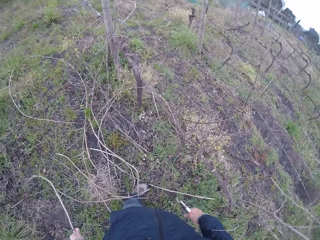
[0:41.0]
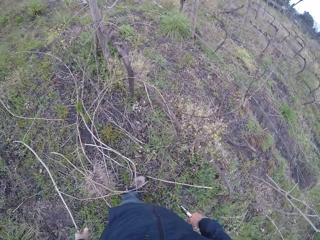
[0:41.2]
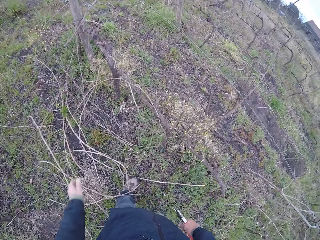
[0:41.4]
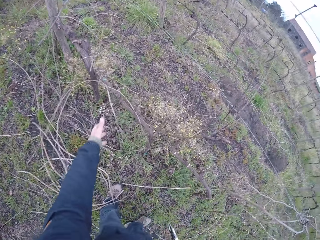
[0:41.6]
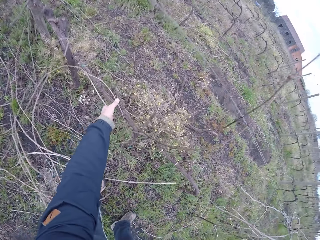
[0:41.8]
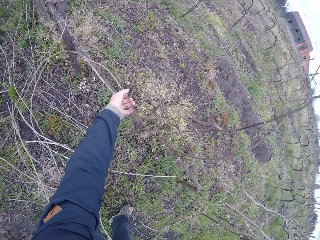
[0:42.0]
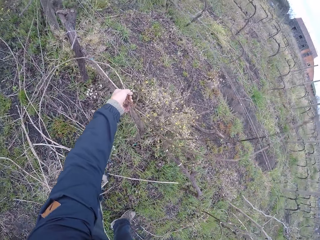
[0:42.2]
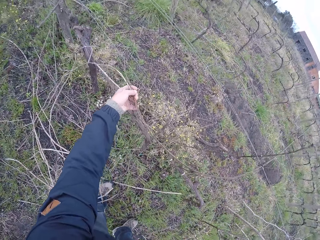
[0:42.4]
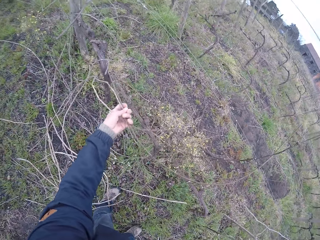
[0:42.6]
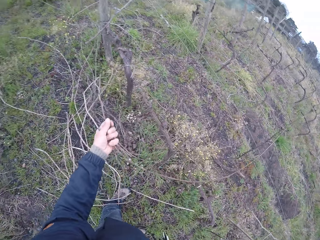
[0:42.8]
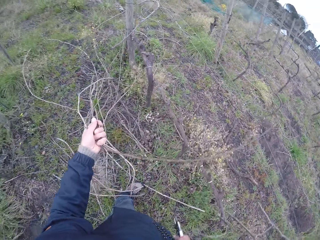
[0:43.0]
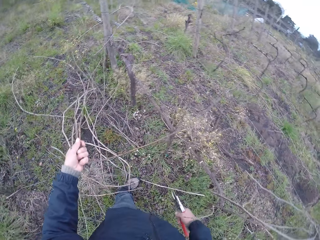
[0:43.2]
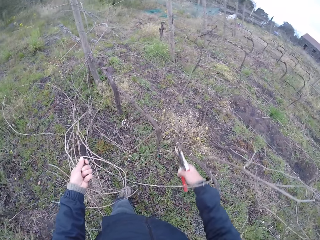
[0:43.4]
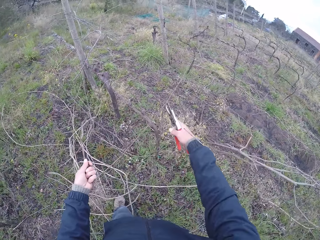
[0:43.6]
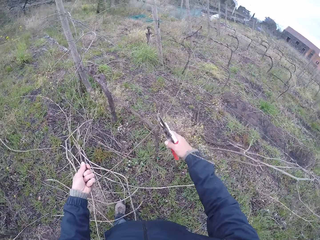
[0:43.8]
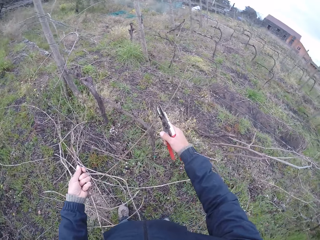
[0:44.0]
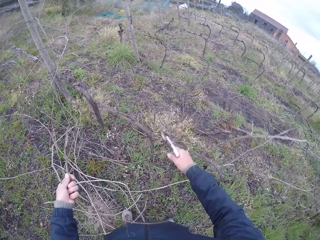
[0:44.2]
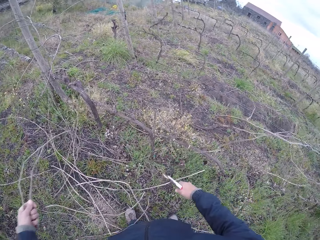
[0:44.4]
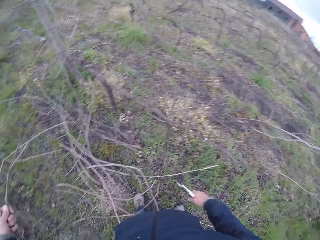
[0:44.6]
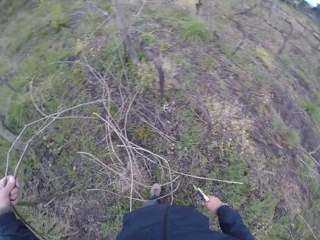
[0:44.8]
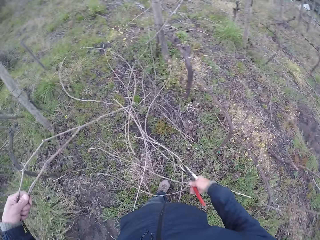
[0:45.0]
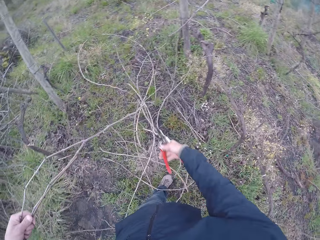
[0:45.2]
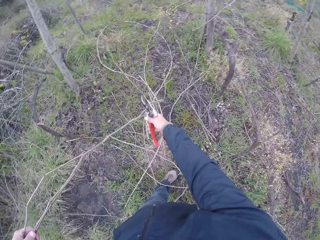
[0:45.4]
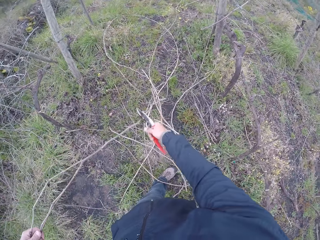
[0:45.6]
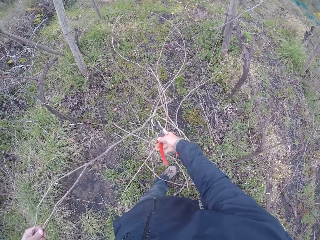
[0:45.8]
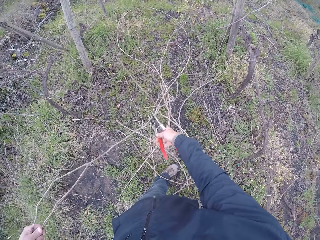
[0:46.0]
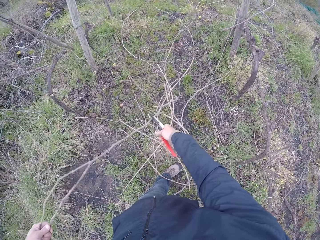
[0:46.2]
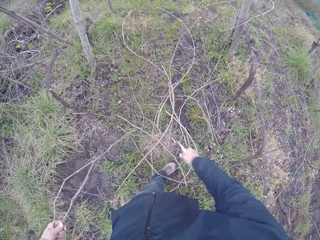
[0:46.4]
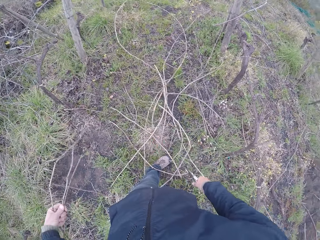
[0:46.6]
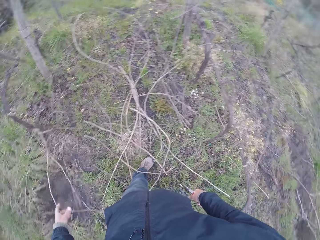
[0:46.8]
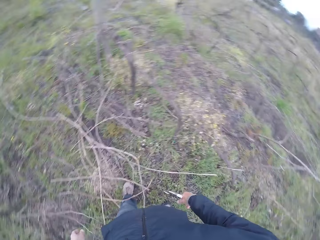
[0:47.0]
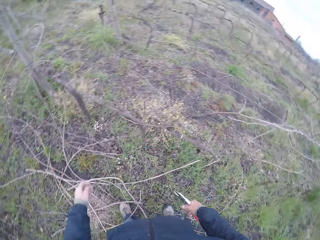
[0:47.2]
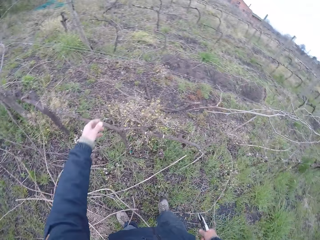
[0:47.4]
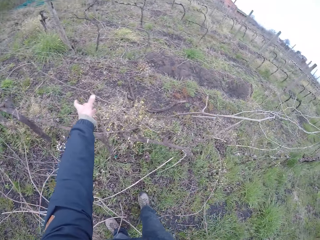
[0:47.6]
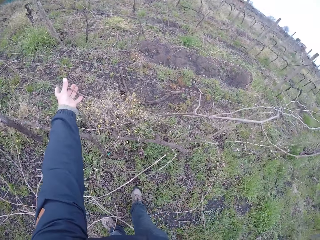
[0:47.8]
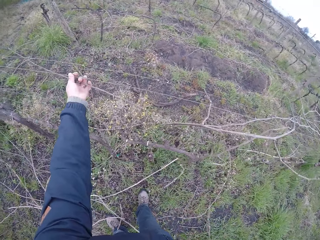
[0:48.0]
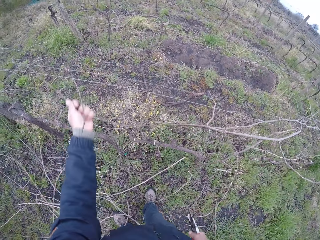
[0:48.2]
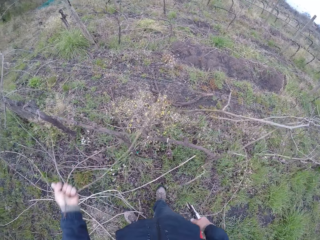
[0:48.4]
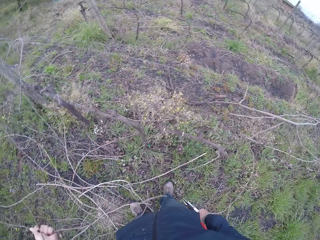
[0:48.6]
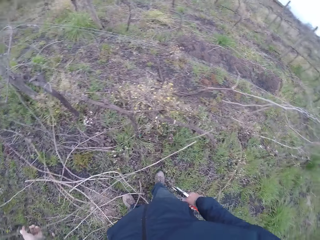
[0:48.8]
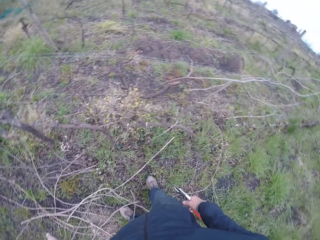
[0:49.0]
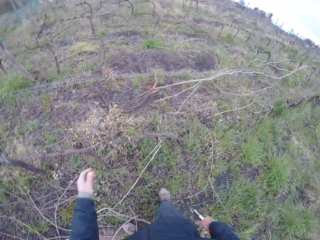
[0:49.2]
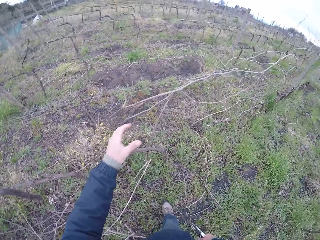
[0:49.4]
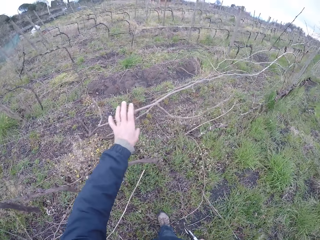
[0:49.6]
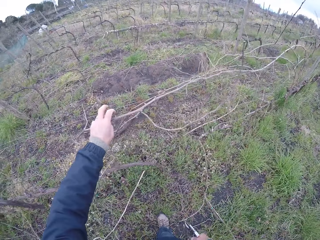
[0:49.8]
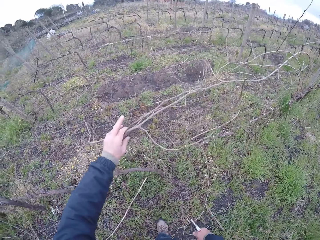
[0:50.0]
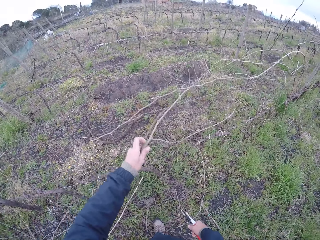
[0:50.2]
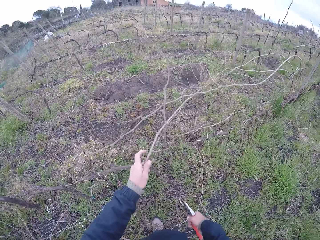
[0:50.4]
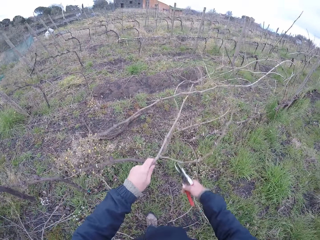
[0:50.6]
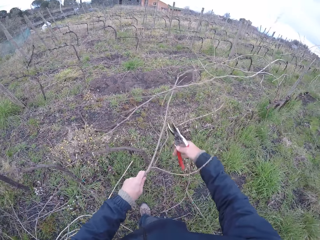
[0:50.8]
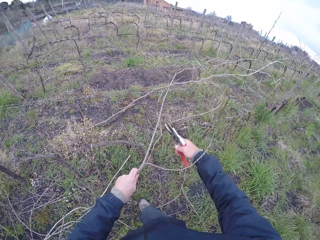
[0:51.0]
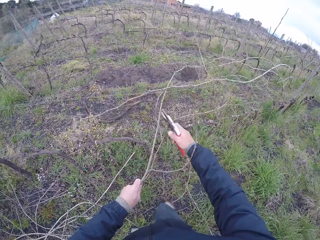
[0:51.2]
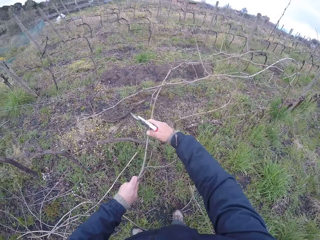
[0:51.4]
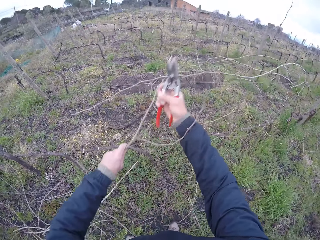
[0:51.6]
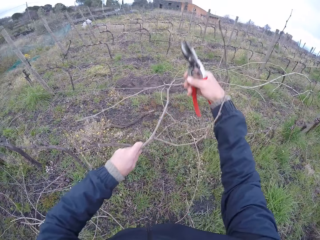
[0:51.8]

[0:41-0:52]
The camera wearer drops the twig on the ground with his left hand. He pulls a twig on the wire fence with his left hand and picks the twig. He cuts the twig with the pair of cutter pliers in his right hand. He cuts the twig with the pair of pliers in his right hand again. He drops the twig on the ground with his left hand. He pulls a twig on the wire fence with his left hand and picks the twig. He drops the twig. He pulls a twig on the wire fence with his left hand and picks the twig.

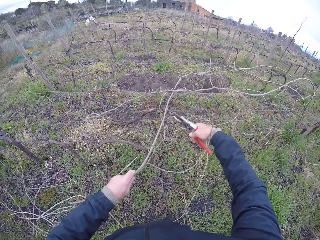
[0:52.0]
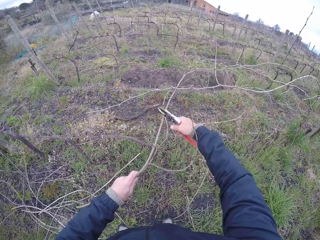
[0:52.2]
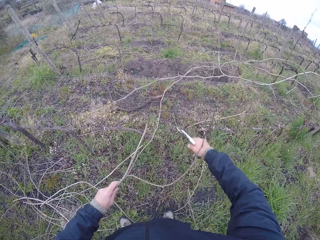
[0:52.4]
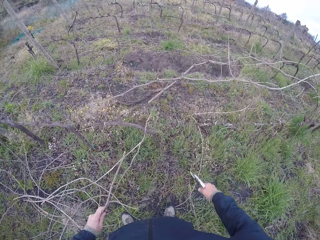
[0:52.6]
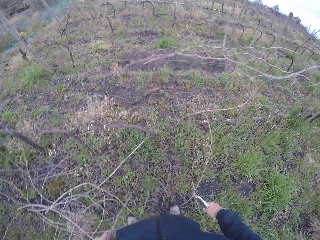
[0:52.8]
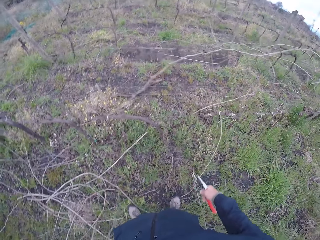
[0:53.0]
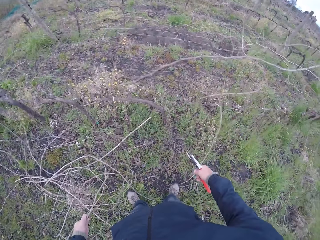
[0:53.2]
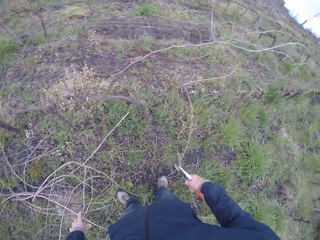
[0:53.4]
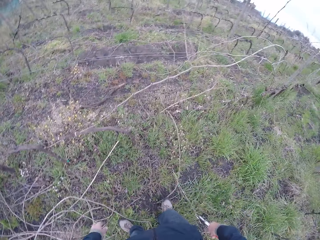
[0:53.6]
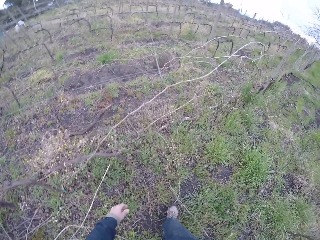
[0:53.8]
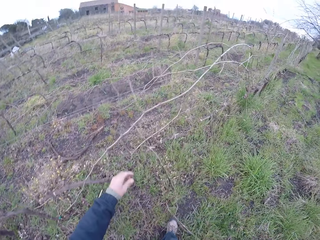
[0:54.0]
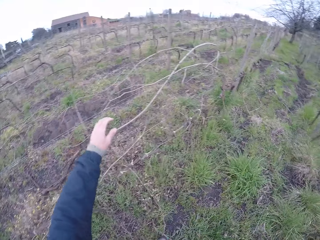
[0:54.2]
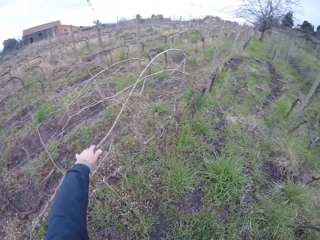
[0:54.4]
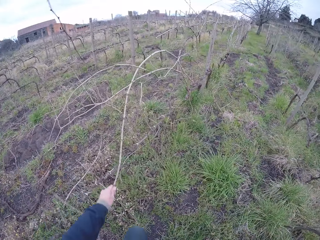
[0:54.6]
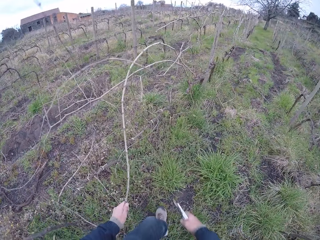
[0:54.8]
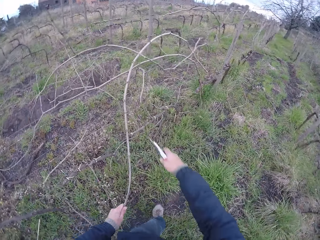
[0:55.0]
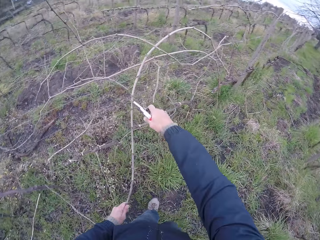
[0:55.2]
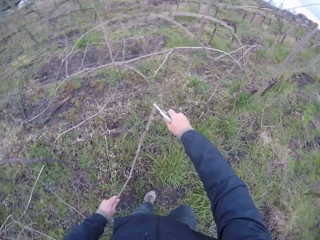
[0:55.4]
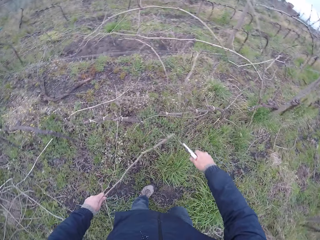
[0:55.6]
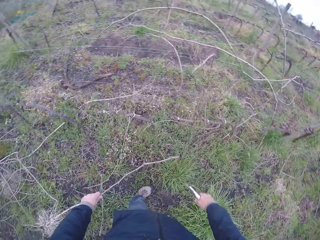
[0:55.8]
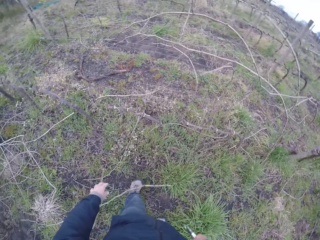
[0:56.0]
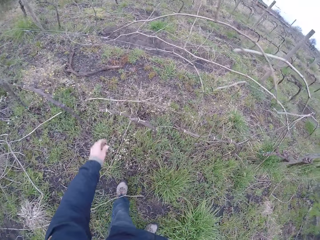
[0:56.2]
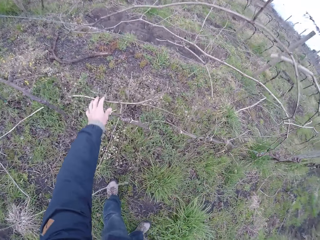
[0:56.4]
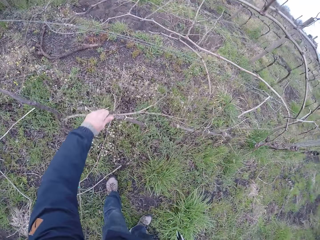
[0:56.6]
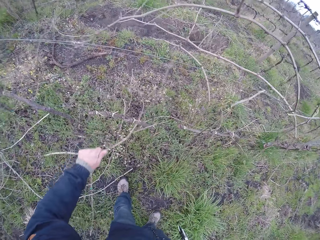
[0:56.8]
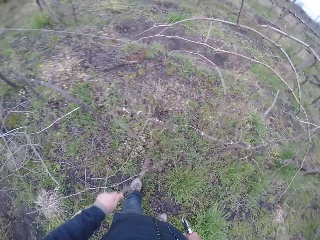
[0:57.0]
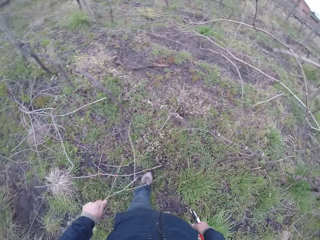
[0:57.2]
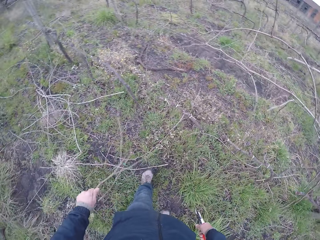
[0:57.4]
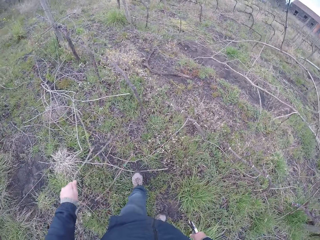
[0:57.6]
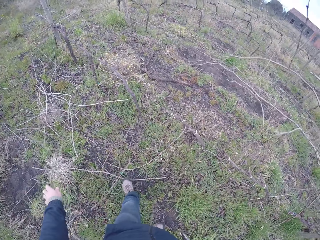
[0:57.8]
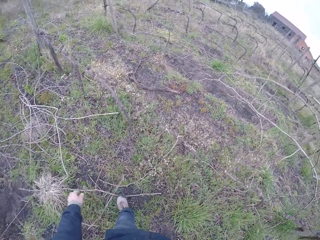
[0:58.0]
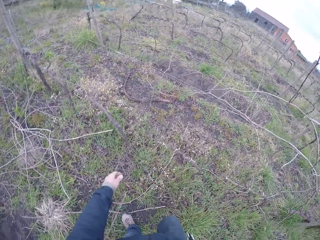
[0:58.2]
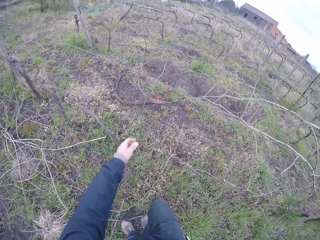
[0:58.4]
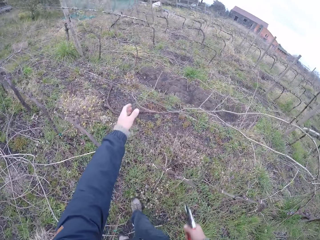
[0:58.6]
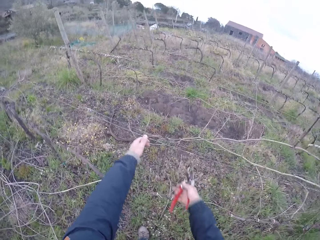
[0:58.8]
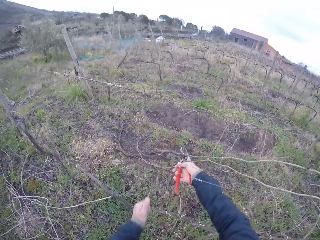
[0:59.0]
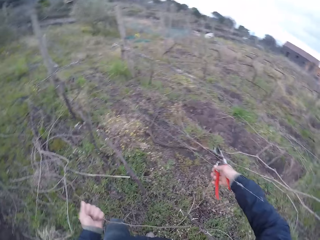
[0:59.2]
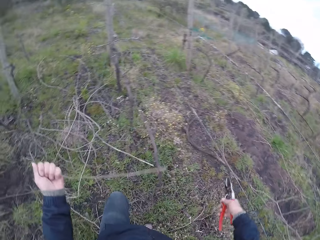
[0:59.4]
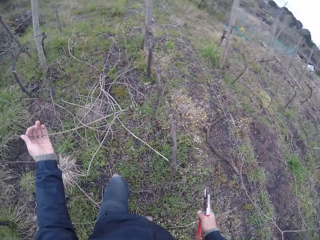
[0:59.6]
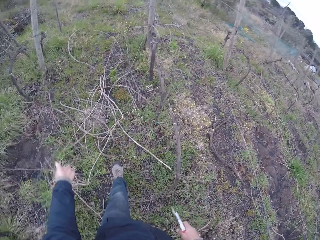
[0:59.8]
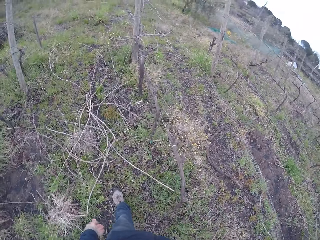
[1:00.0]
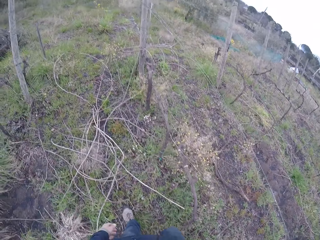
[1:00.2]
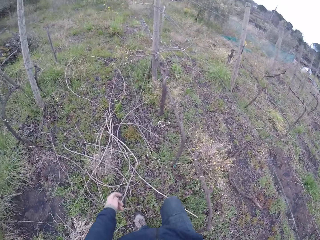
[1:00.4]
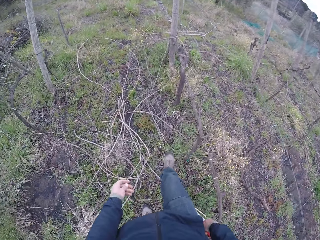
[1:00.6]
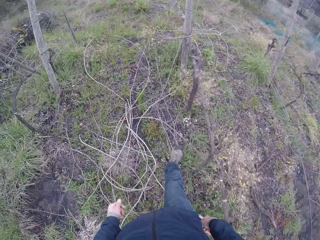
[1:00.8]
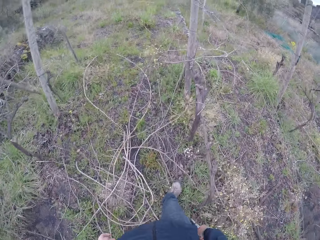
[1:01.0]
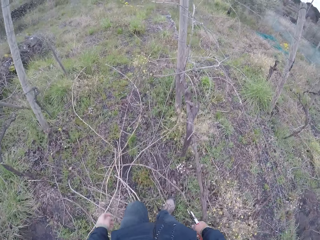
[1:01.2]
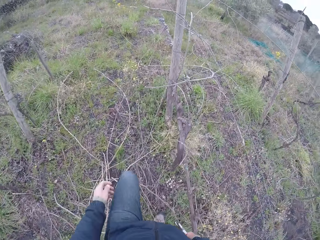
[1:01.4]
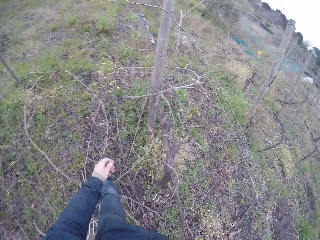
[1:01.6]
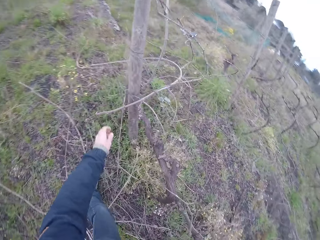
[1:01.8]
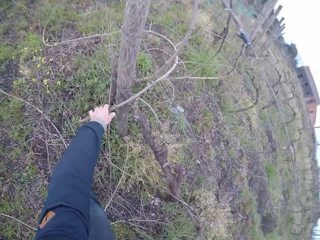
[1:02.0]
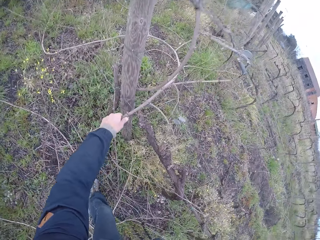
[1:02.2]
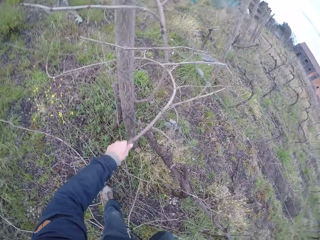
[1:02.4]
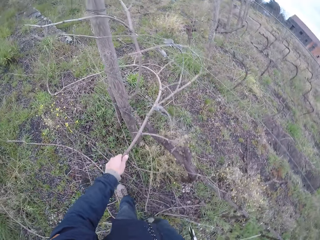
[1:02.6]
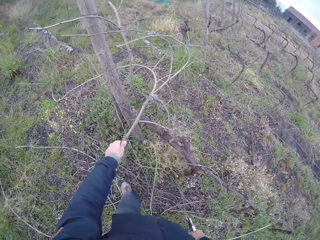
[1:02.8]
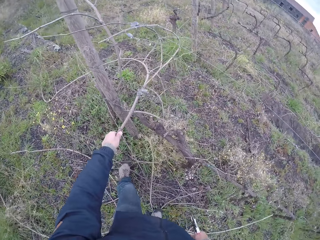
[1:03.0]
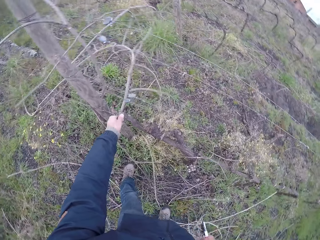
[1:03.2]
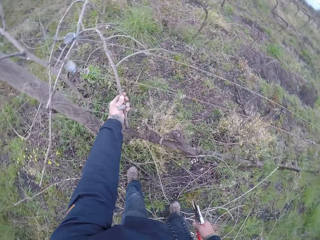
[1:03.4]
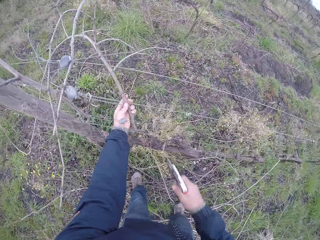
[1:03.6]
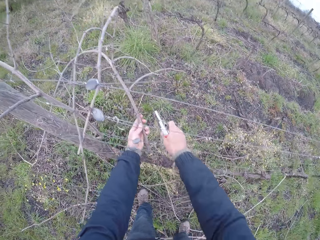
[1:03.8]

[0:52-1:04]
The camera wearer cuts the twig with the pair of cutter pliers in his right hand. He drops the twig on the ground with his left hand. He picks a twig and pulls the twig on the wire fence with his left hand. He cuts the twig with the pair of pliers in his right hand. He drops the twig on the ground with his left hand. He pulls a twig on the wire fence with his left hand and picks the twig. He drops the twig on the ground with his left hand. He pulls a twig on the wire fence with his left hand and picks the twig. He drops the twig on the ground with his left hand. He walks around. He pulls a twig on the wire fence with his left hand and picks the twig.
